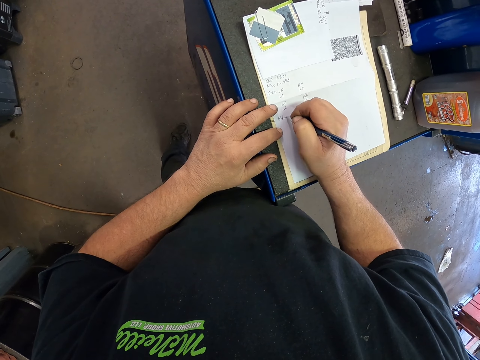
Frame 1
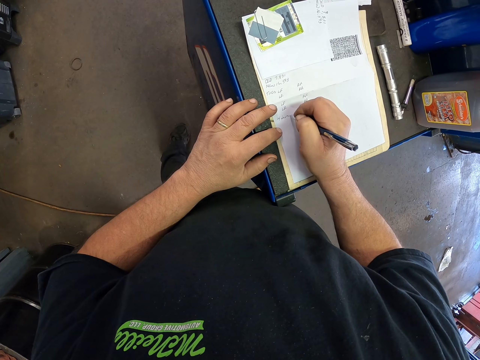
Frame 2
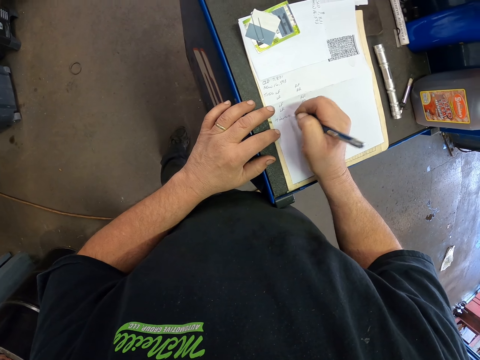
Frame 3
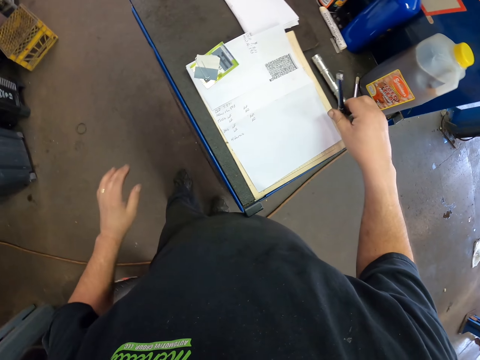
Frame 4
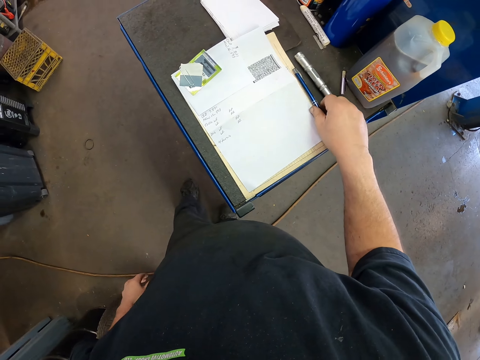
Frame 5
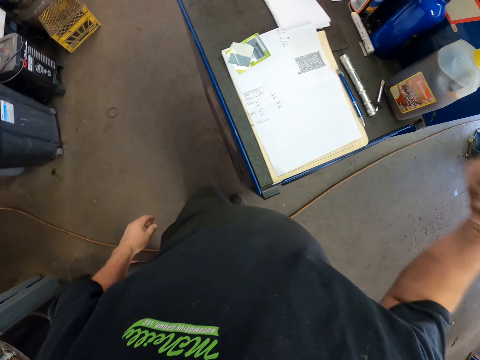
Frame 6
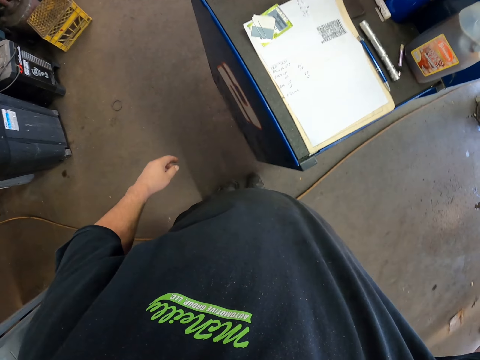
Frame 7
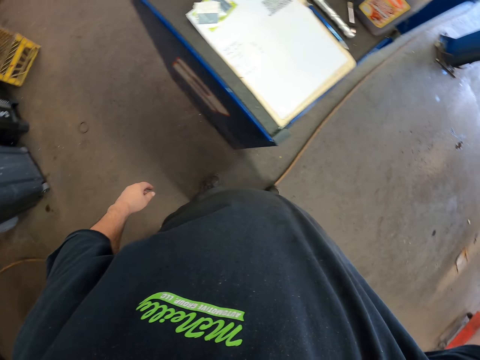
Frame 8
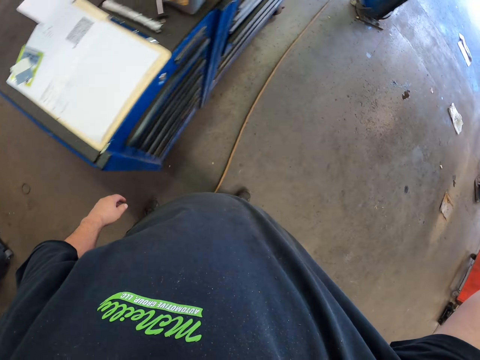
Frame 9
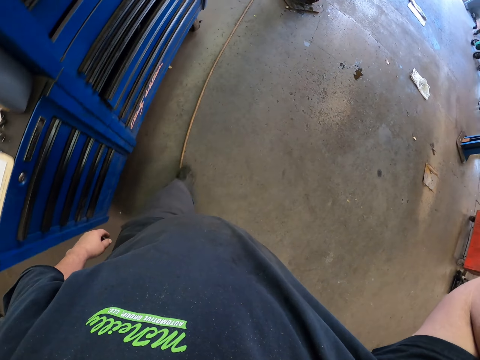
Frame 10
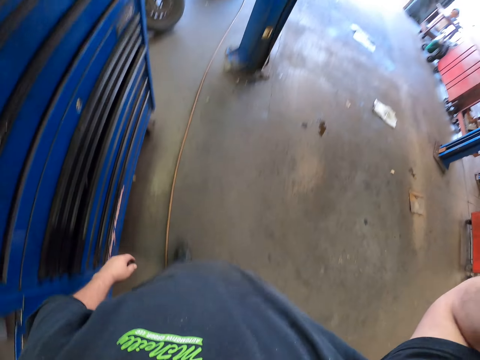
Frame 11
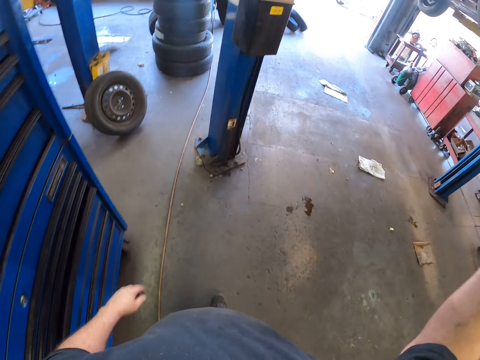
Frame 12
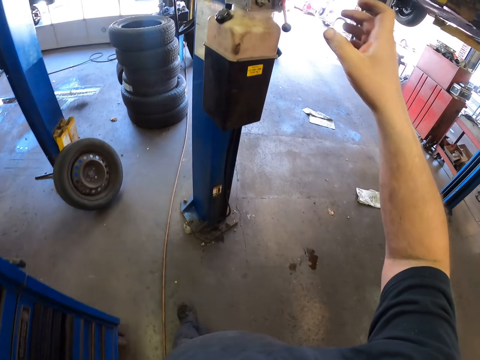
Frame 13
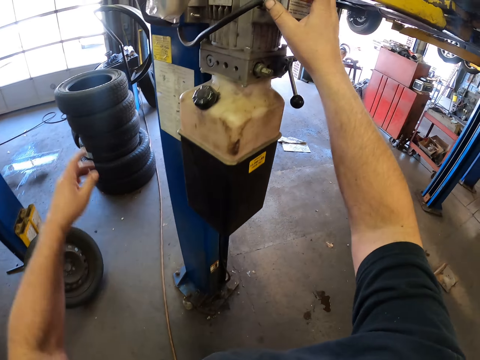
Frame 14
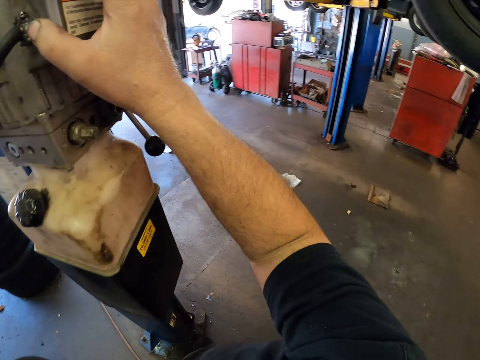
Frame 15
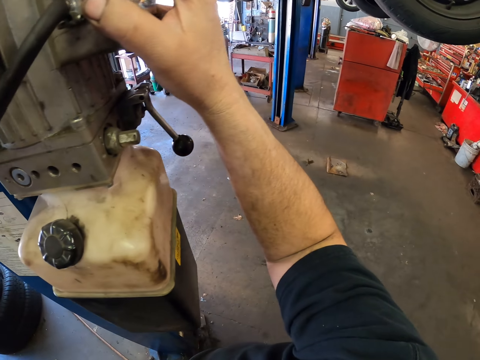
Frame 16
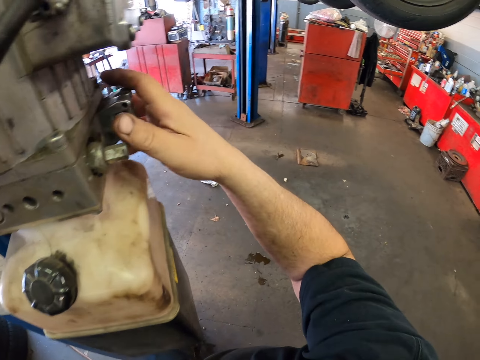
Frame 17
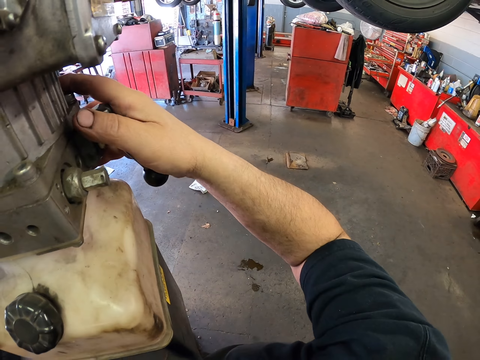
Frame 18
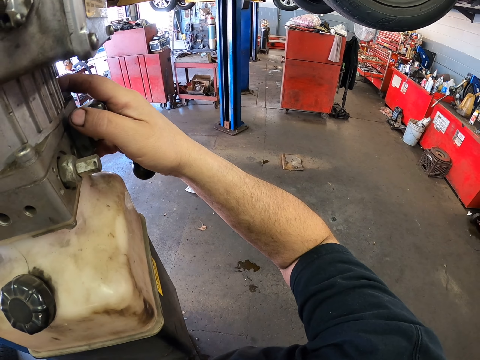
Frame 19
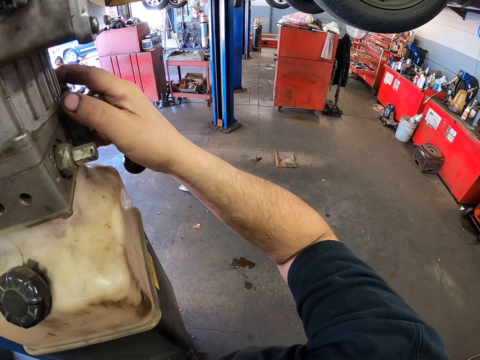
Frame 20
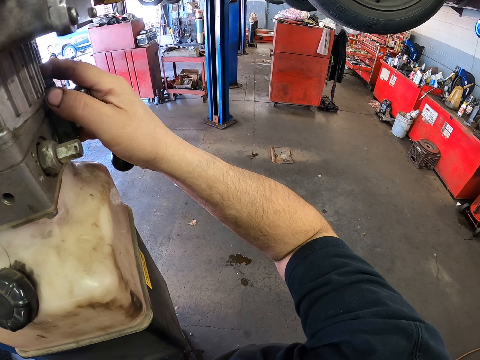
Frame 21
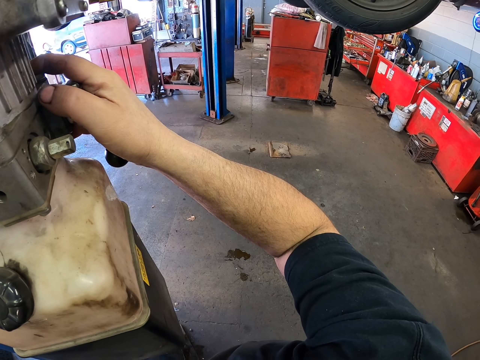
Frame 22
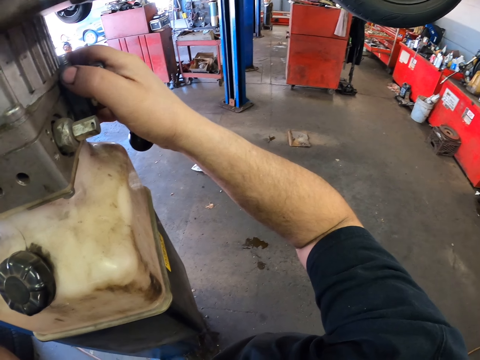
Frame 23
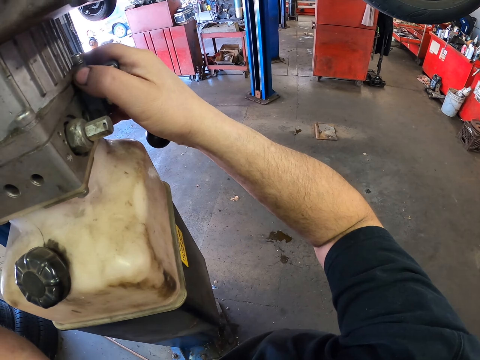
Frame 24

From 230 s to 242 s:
The camera wearer puts the pen down. They lift the hand. They walk around. They examine something. They press a car lift to lower the car down.

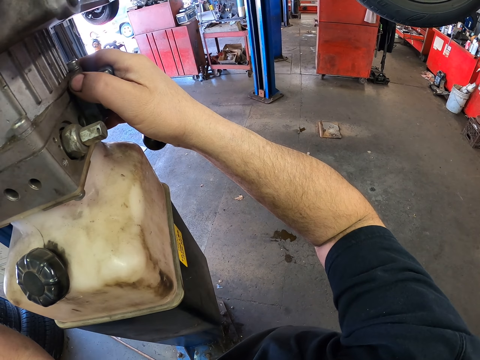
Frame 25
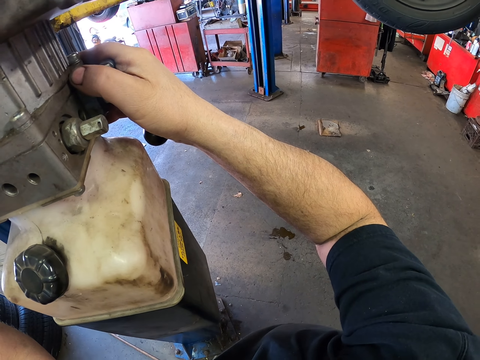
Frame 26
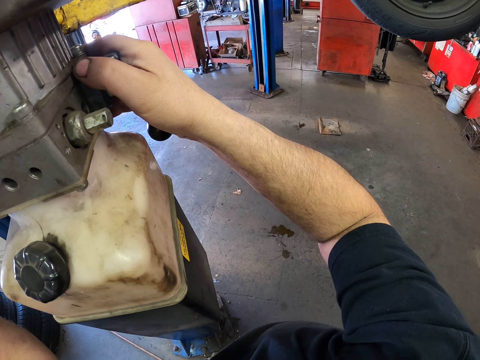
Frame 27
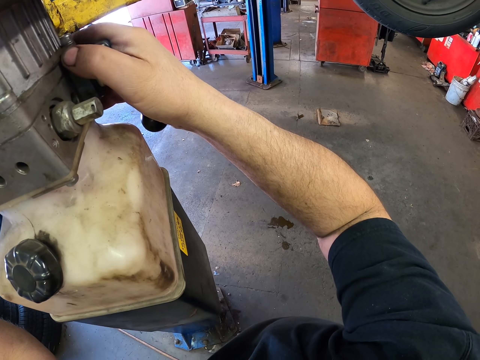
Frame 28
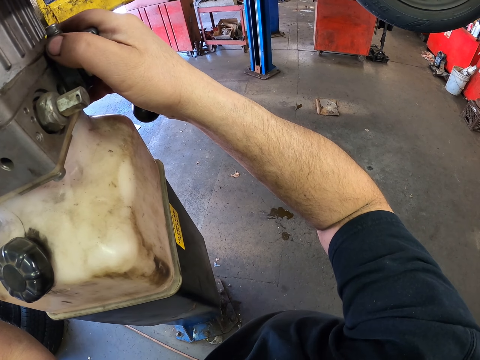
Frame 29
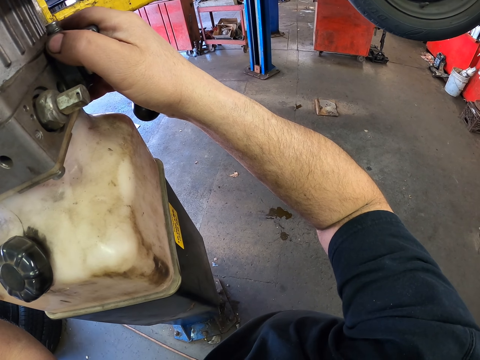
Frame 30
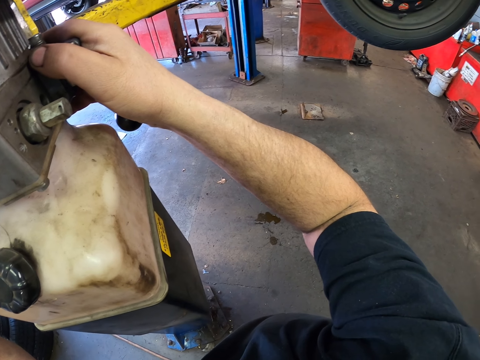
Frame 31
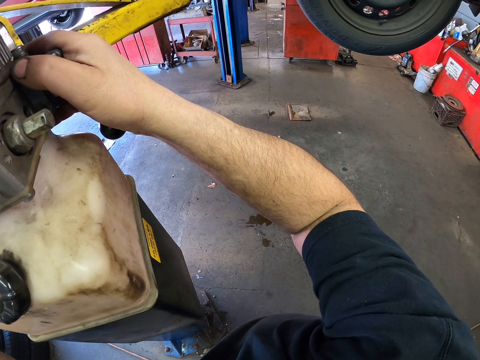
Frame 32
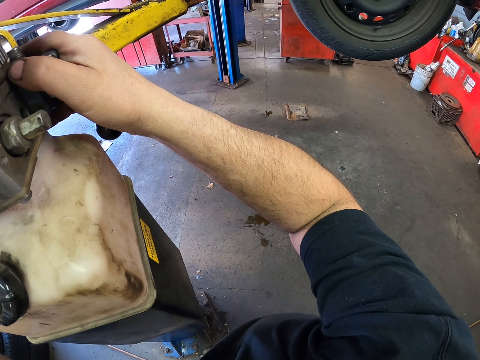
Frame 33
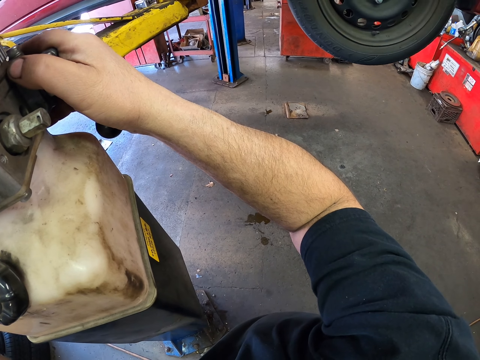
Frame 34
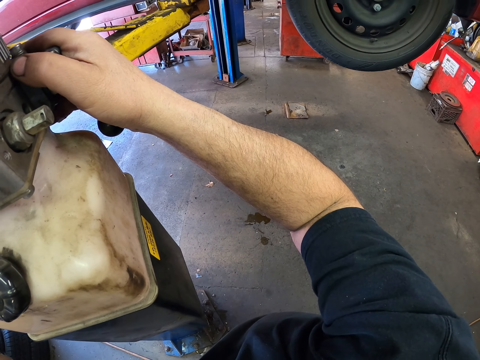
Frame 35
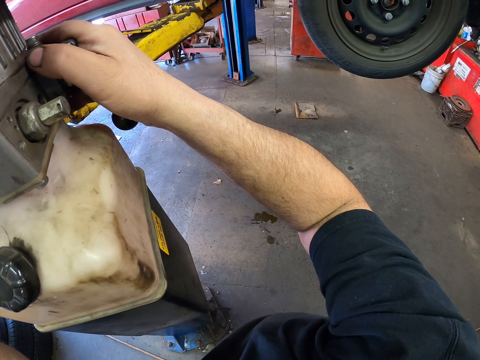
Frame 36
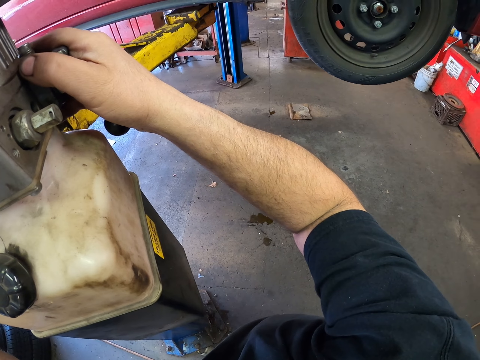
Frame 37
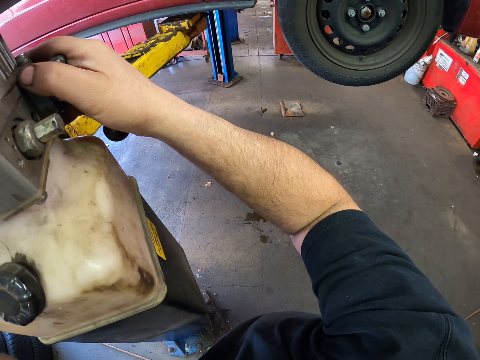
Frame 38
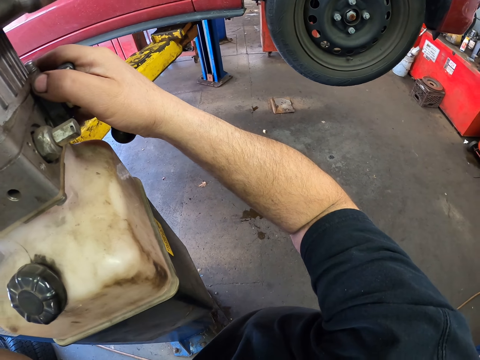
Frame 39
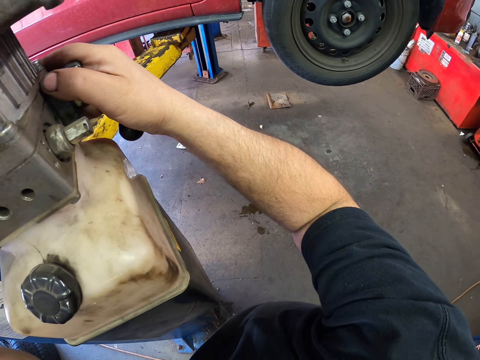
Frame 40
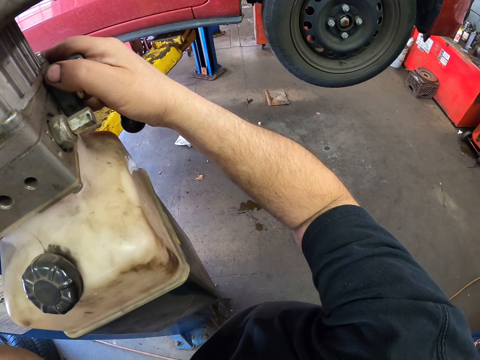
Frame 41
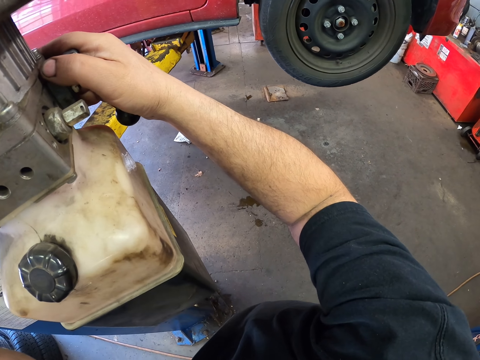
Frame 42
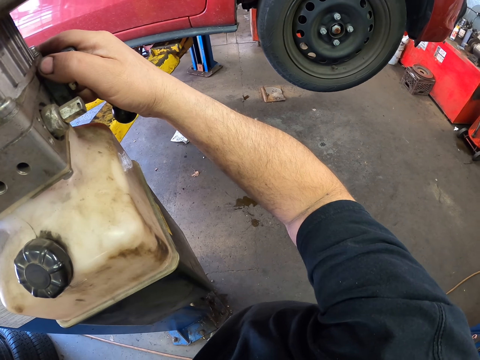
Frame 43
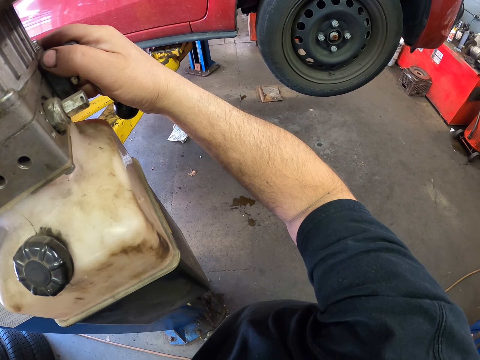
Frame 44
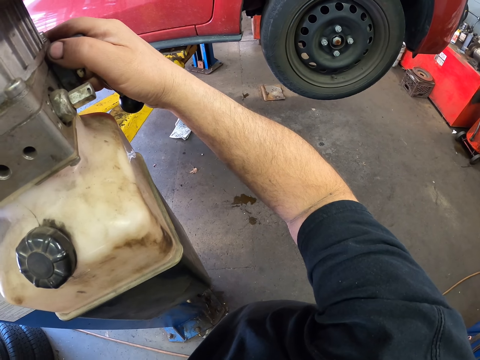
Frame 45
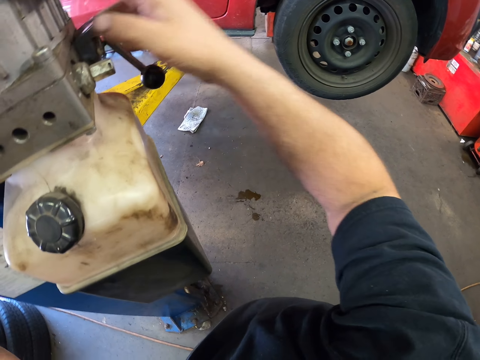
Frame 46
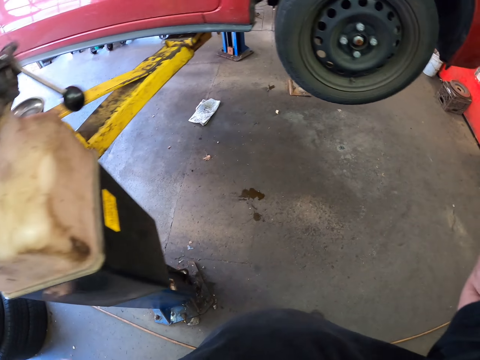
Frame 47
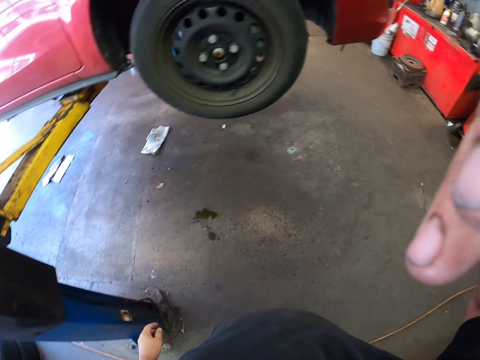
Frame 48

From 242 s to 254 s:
The camera wearer adjusts something.
